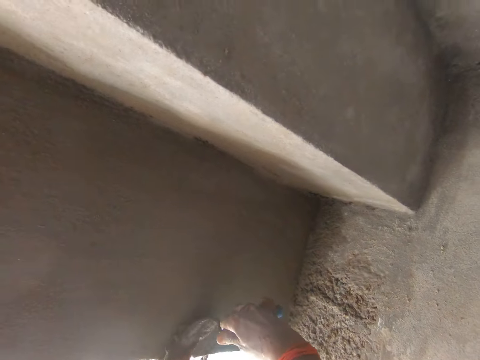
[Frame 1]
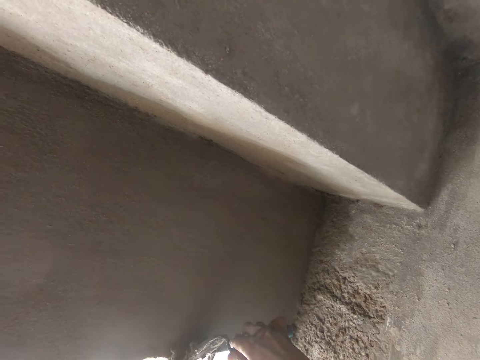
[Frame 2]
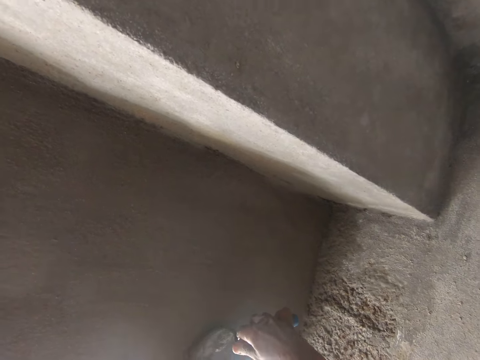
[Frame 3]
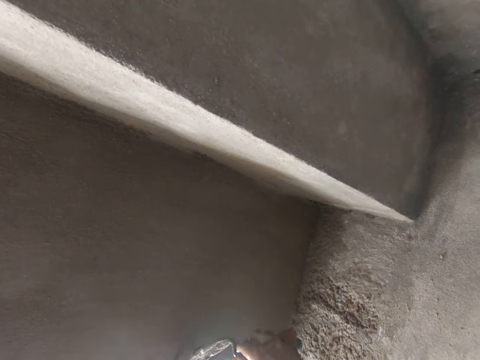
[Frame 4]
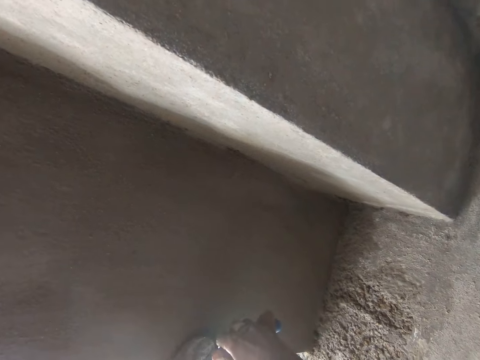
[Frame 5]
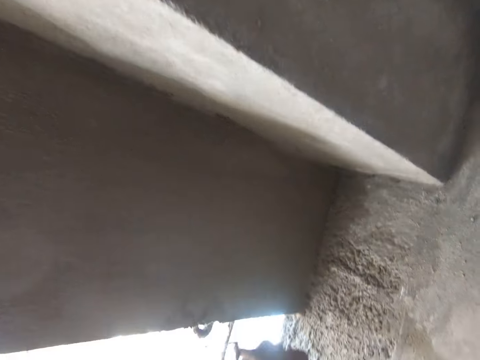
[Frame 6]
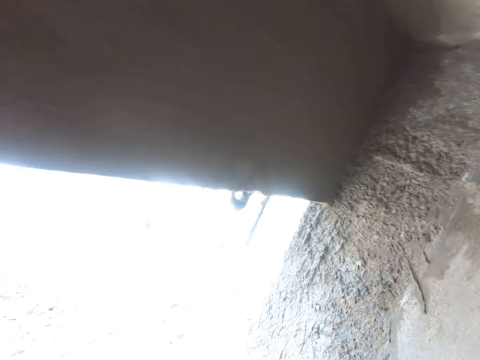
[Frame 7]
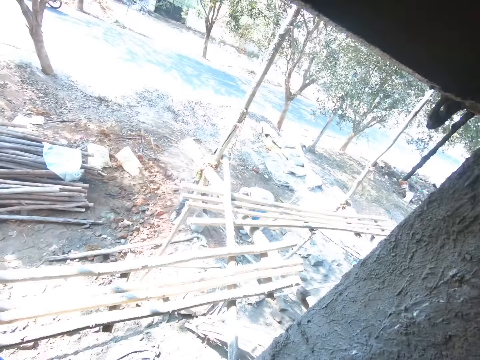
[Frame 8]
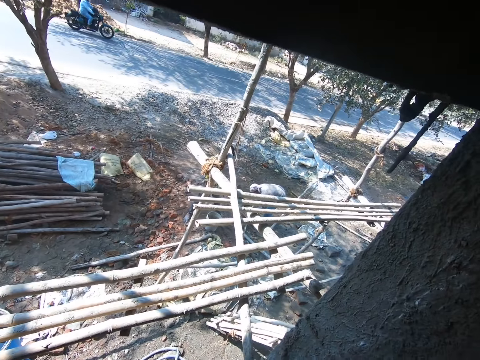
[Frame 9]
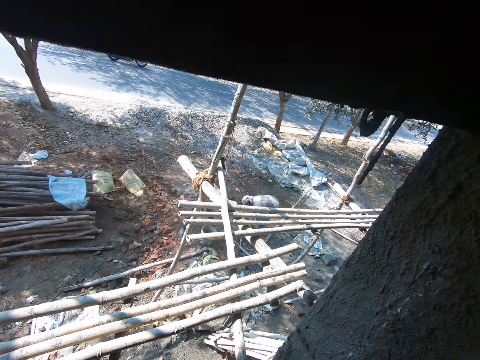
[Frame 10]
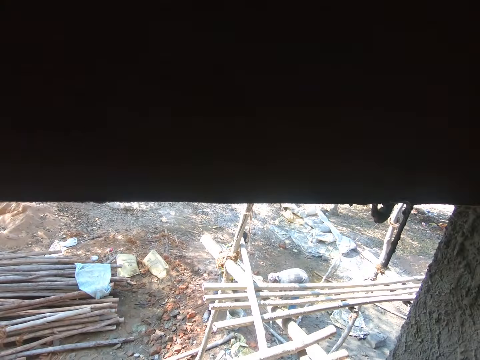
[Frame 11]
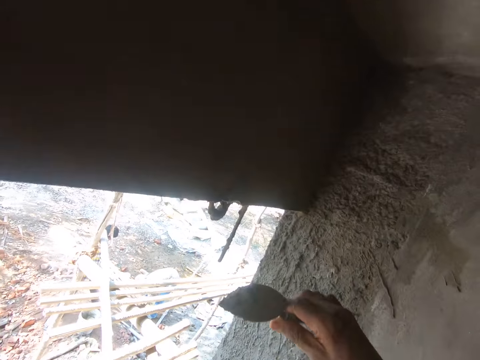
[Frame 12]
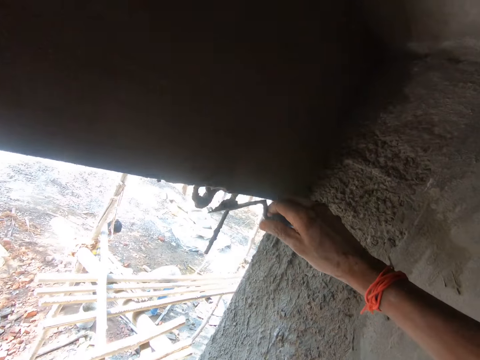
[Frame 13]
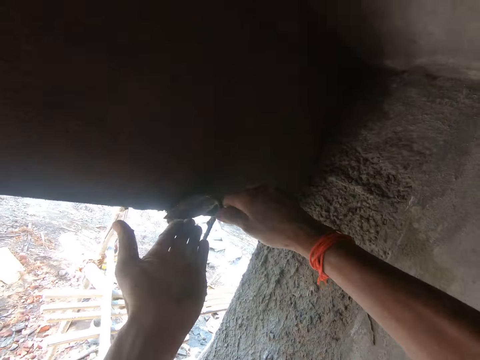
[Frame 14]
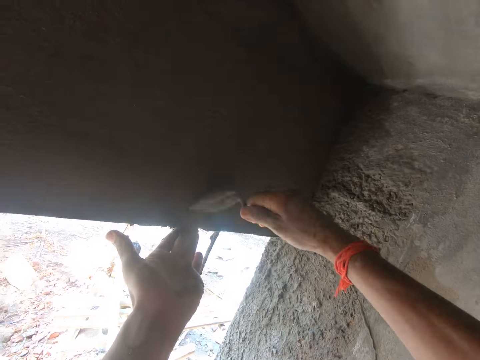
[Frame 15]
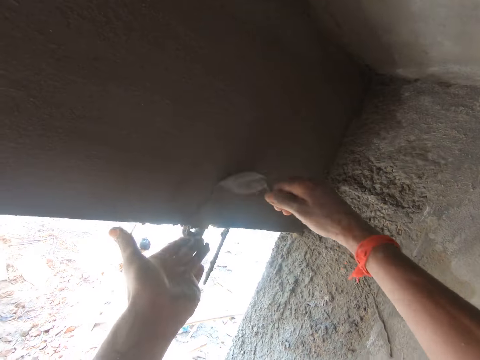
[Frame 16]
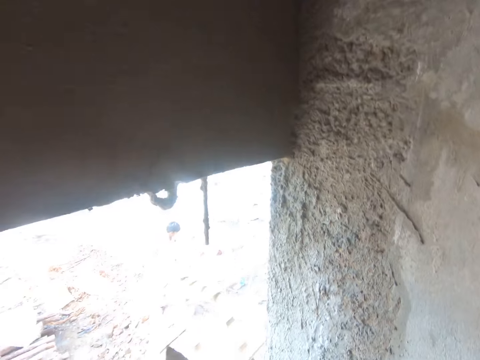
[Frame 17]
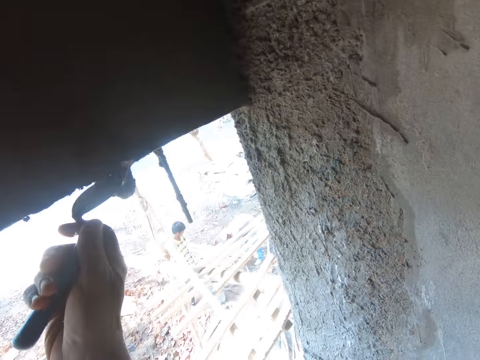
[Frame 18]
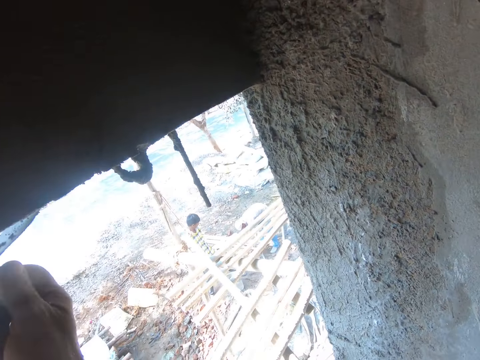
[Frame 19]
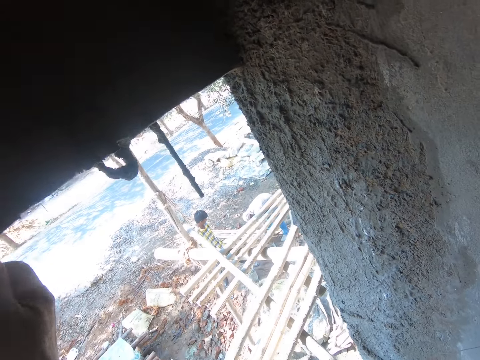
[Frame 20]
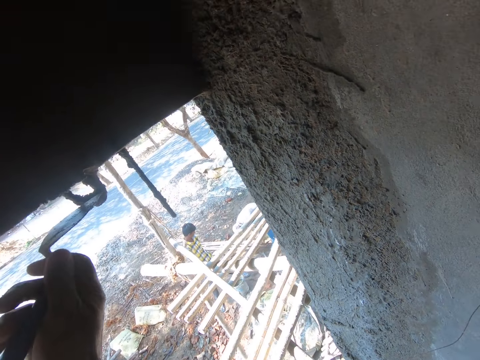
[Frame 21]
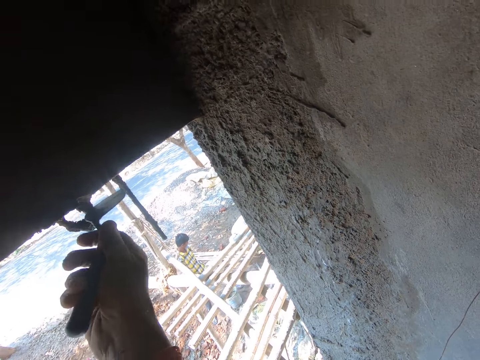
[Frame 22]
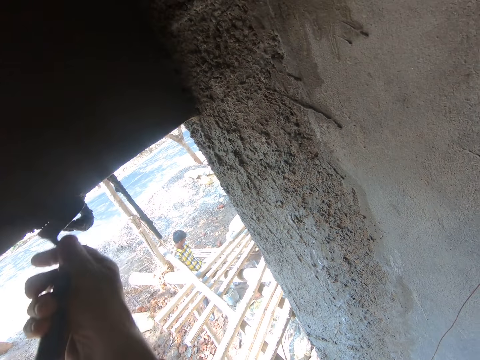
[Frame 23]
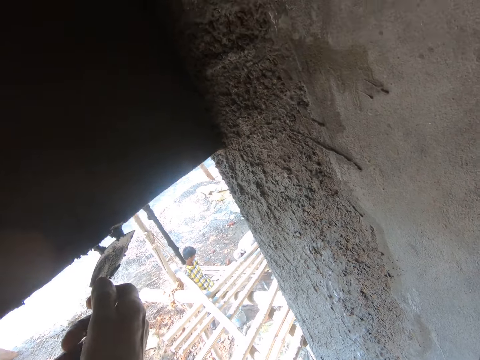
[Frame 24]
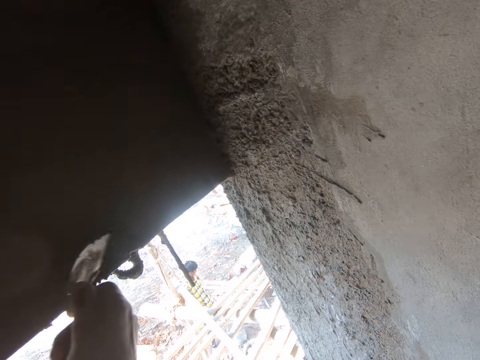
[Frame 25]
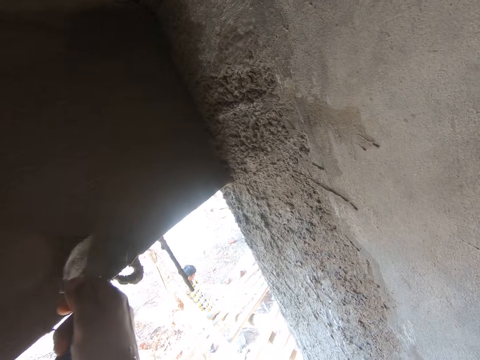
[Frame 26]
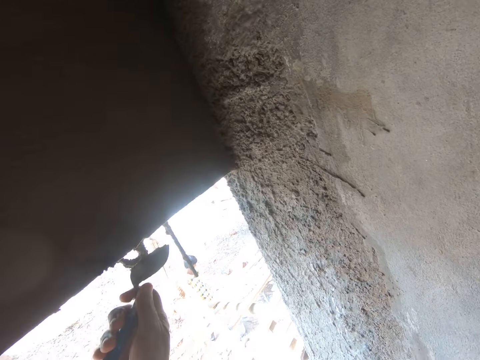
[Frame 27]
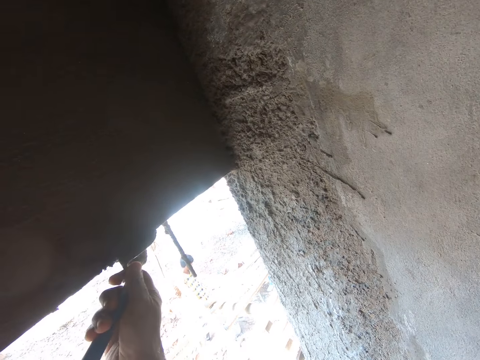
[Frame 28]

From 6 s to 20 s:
The camera wearer applies mortar on the wall with the garden trowel. They look around. They apply mortar on the wall.

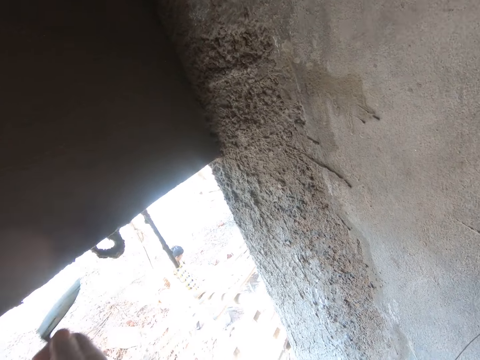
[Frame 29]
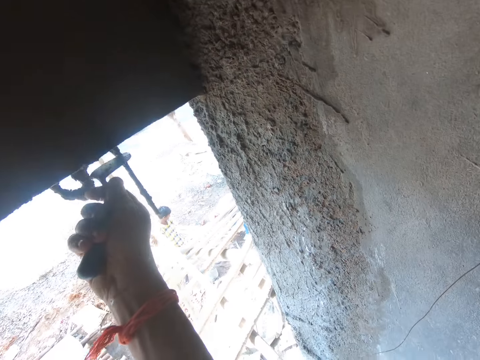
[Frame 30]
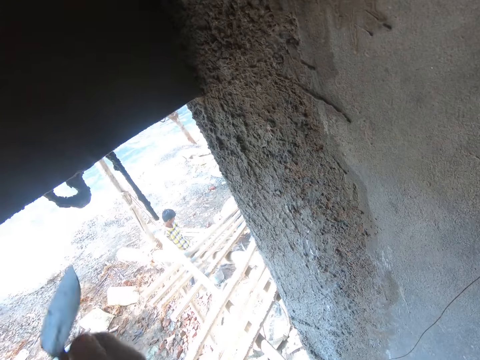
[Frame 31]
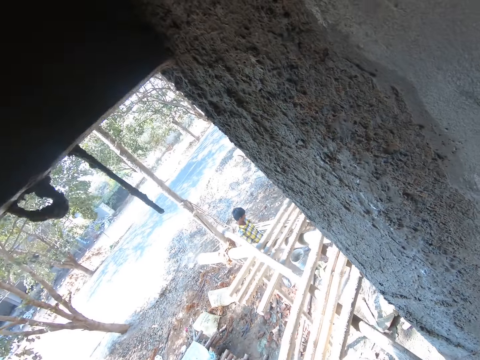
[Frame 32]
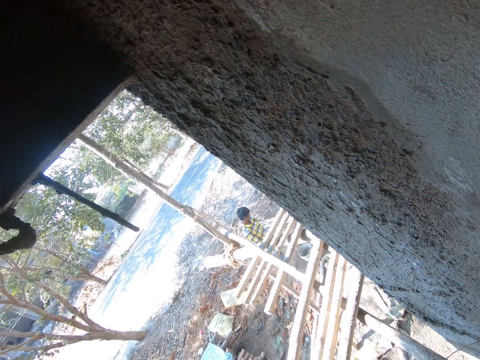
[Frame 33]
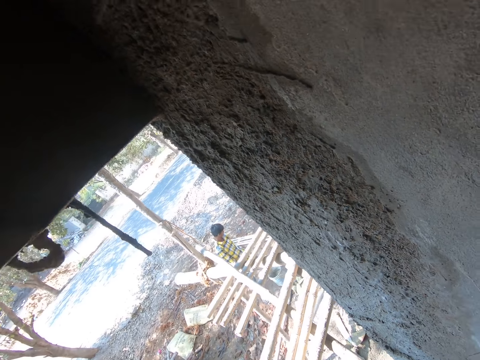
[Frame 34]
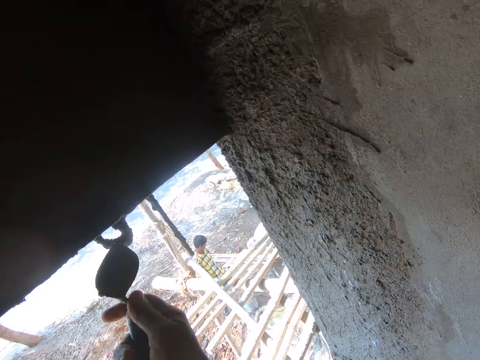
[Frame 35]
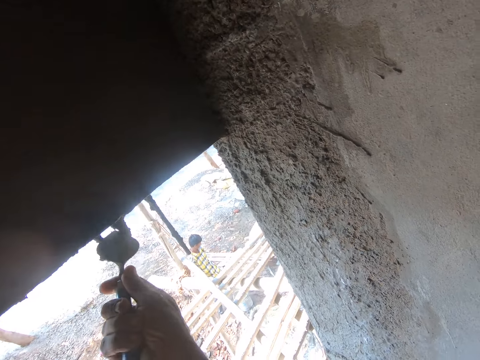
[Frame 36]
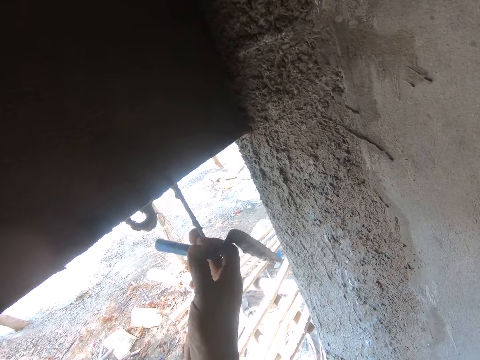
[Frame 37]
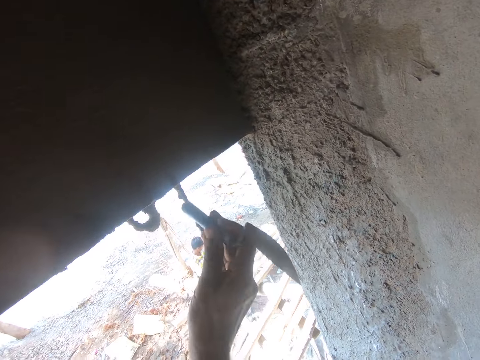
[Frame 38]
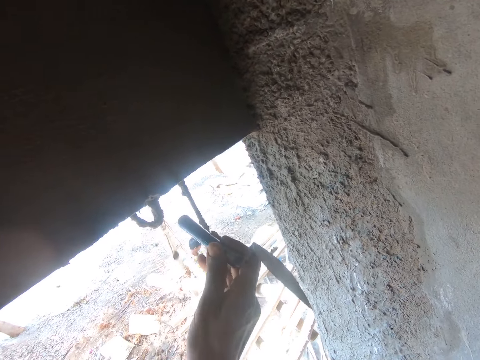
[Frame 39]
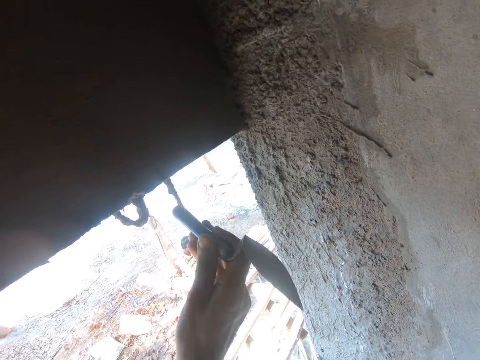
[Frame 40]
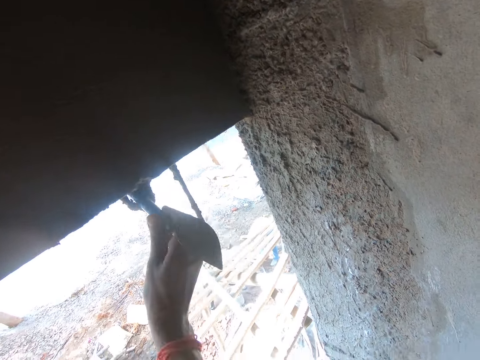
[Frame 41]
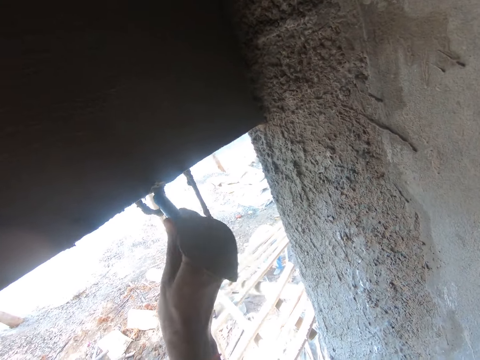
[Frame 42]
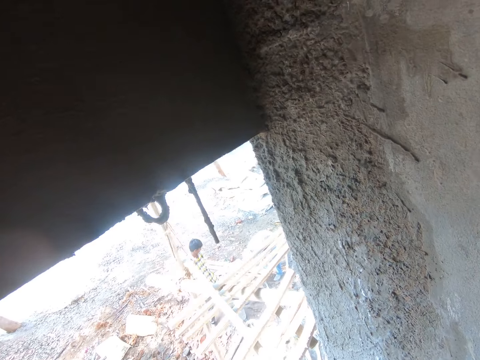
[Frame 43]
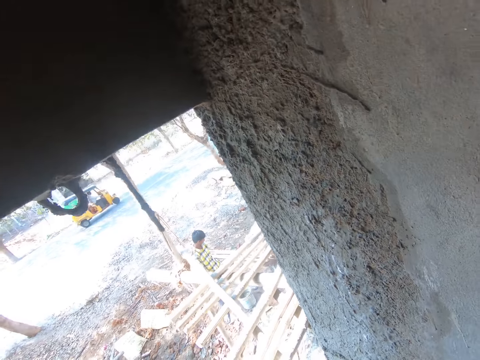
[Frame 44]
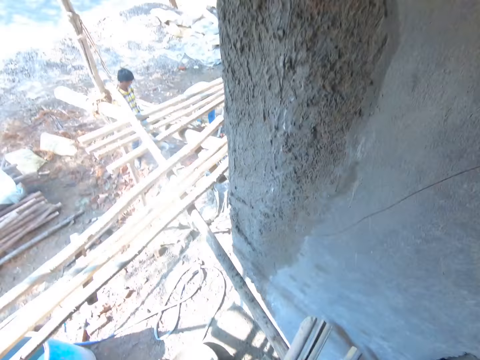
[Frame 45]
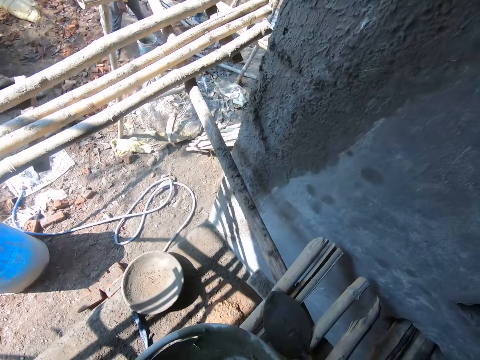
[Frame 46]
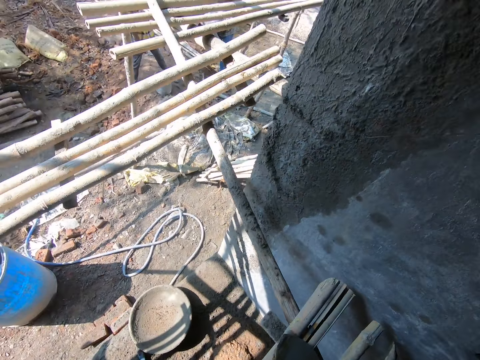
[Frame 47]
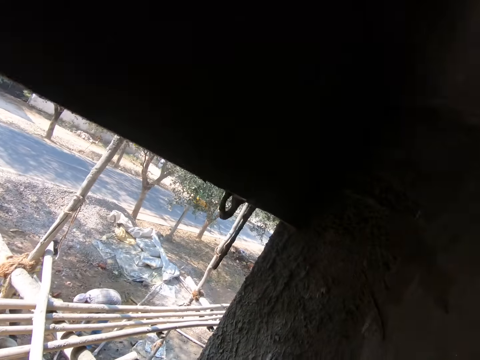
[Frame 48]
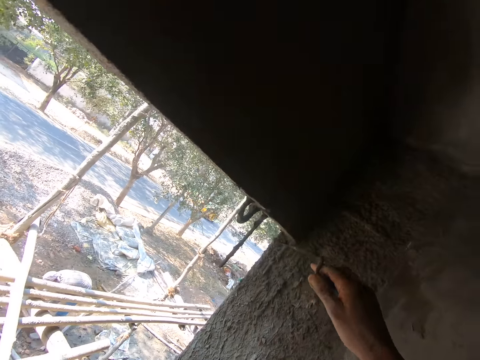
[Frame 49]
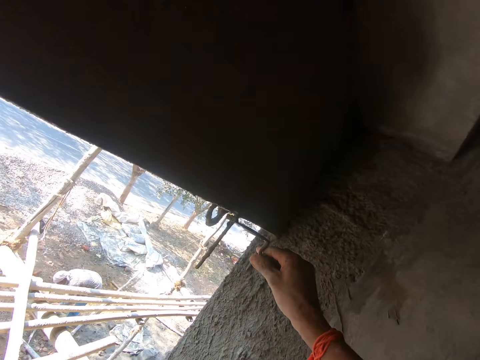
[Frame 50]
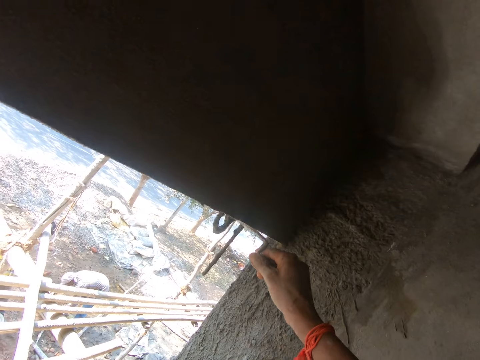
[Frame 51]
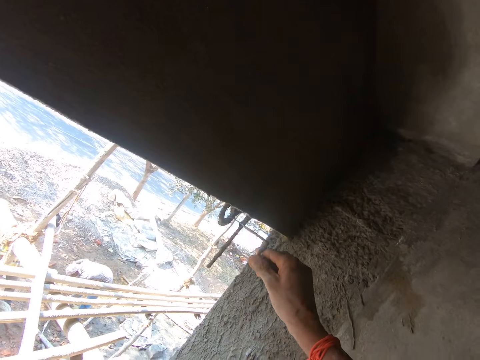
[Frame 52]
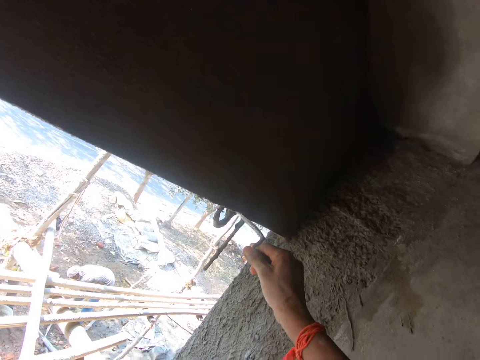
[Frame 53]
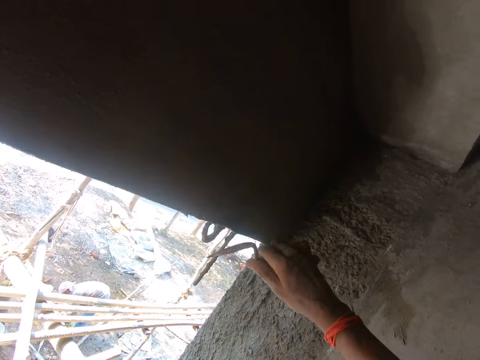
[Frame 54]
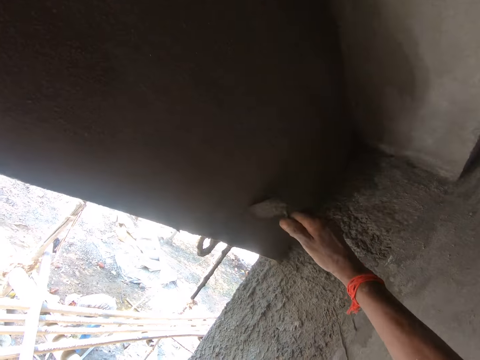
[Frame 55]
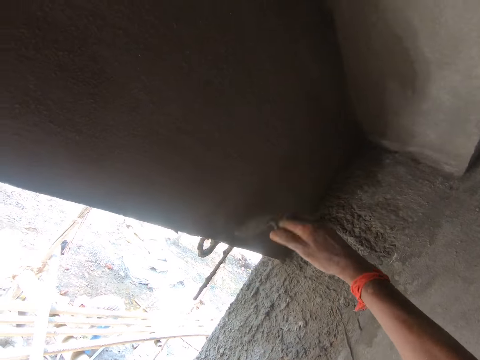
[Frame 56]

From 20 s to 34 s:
The camera wearer looks around. They apply mortar on the wall and hit the metal with the trowel handle. They look around, scoop cement with the trowel, and cement the wall.
